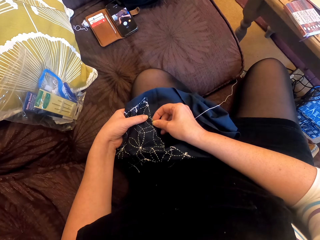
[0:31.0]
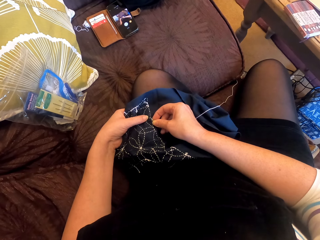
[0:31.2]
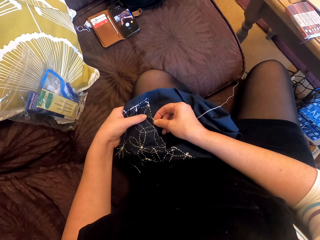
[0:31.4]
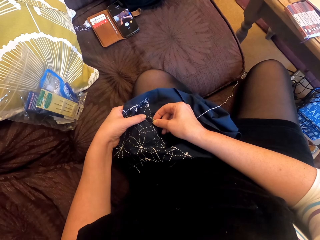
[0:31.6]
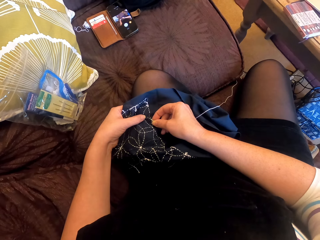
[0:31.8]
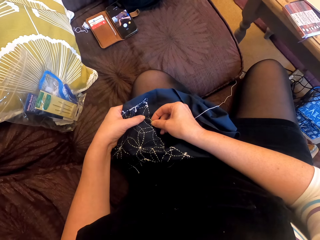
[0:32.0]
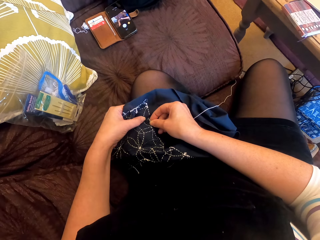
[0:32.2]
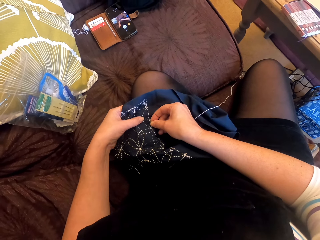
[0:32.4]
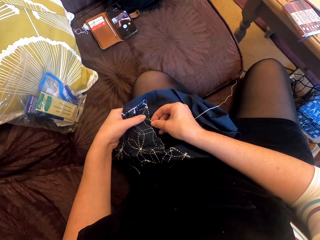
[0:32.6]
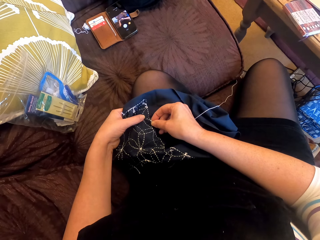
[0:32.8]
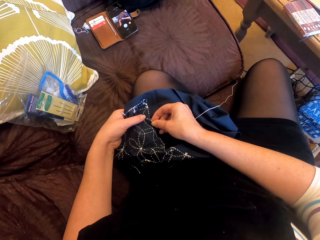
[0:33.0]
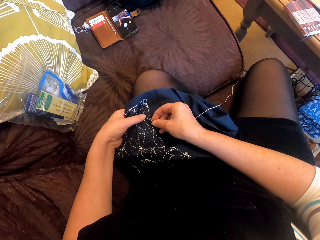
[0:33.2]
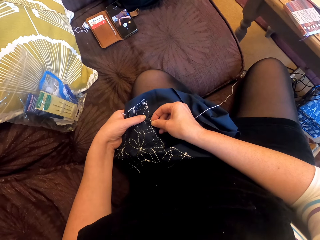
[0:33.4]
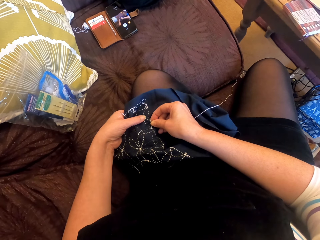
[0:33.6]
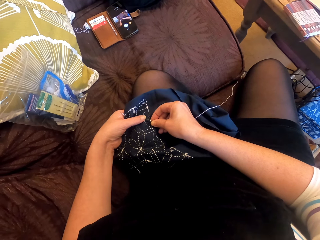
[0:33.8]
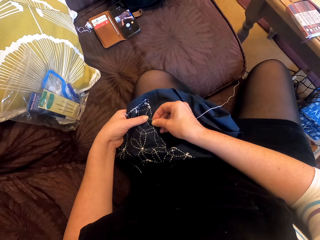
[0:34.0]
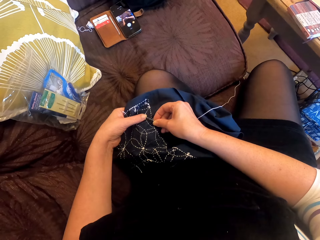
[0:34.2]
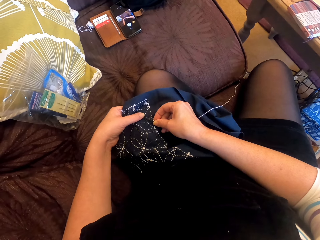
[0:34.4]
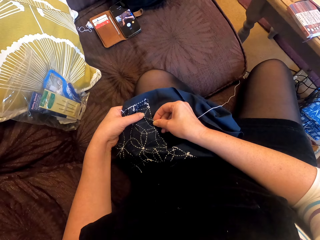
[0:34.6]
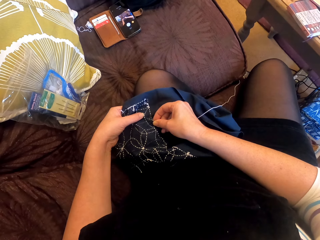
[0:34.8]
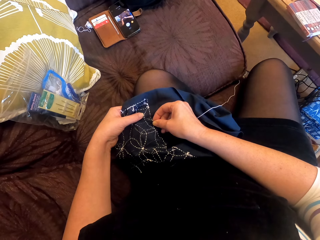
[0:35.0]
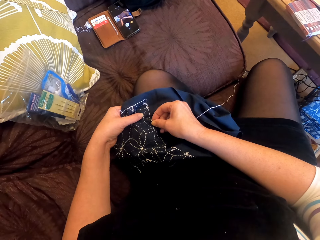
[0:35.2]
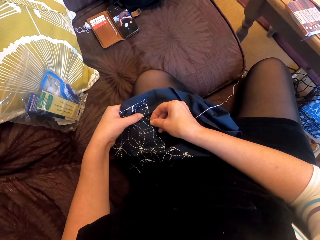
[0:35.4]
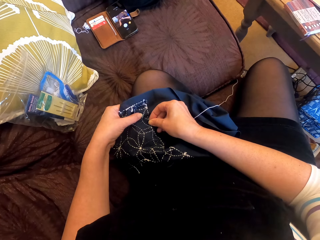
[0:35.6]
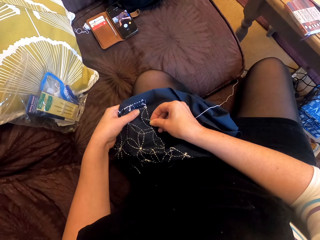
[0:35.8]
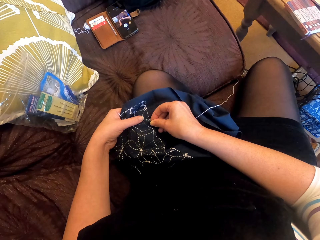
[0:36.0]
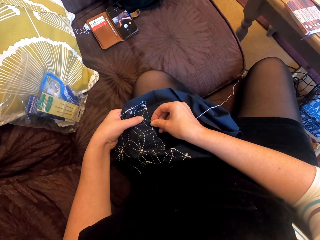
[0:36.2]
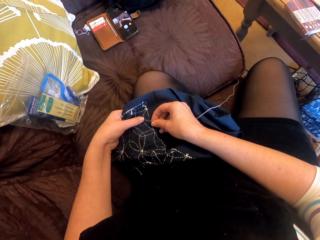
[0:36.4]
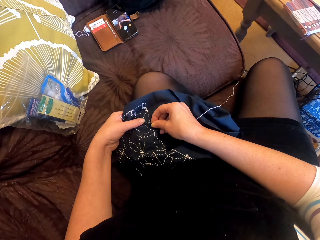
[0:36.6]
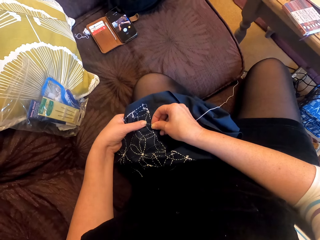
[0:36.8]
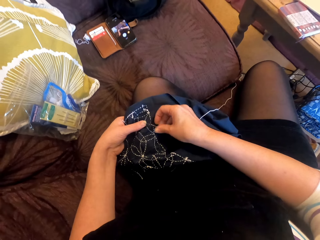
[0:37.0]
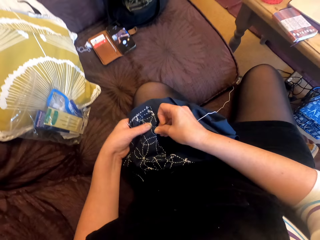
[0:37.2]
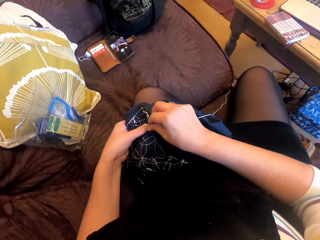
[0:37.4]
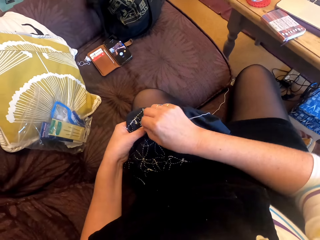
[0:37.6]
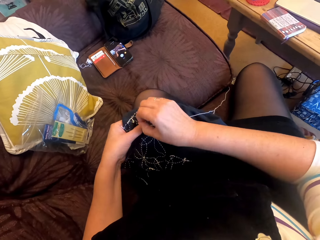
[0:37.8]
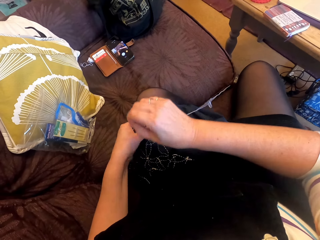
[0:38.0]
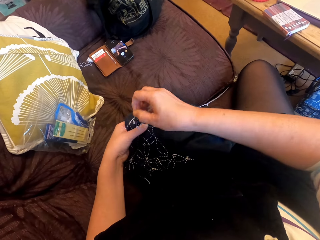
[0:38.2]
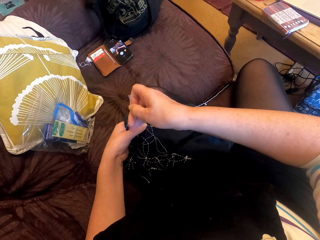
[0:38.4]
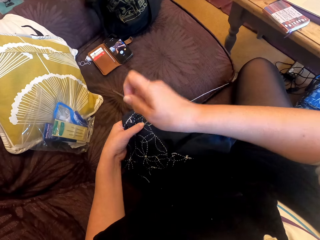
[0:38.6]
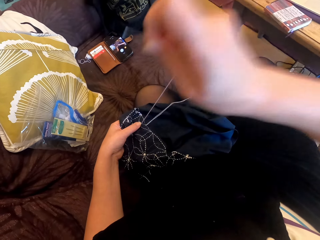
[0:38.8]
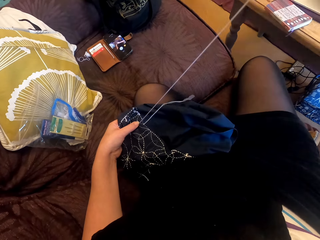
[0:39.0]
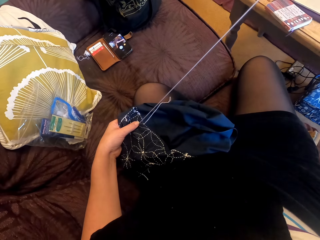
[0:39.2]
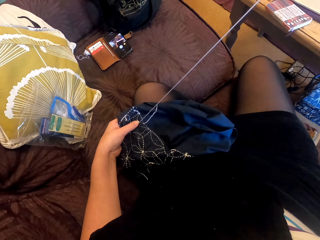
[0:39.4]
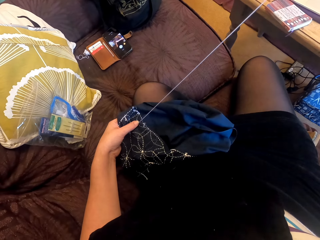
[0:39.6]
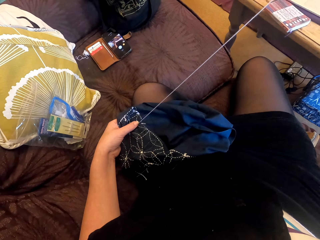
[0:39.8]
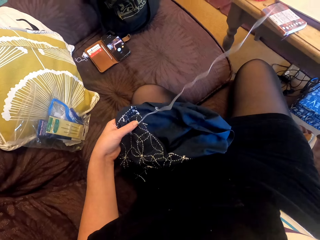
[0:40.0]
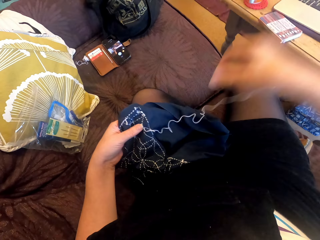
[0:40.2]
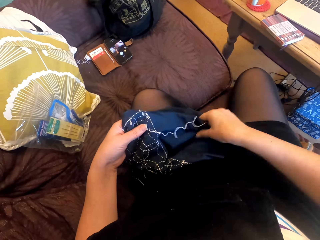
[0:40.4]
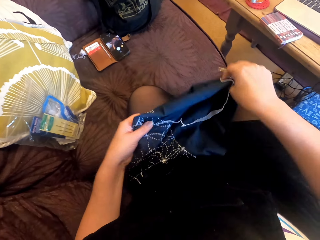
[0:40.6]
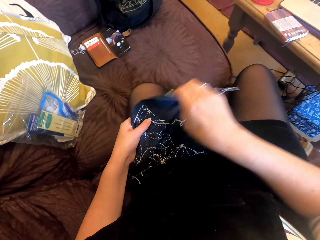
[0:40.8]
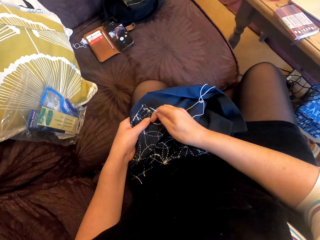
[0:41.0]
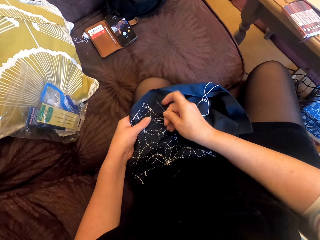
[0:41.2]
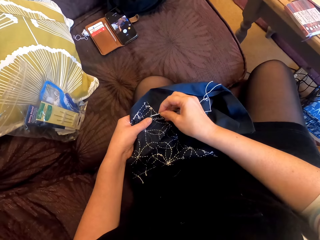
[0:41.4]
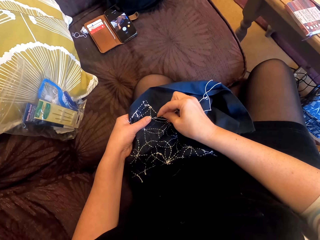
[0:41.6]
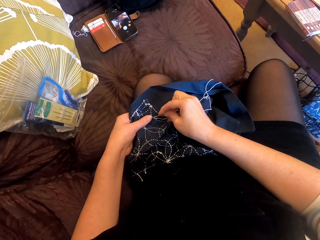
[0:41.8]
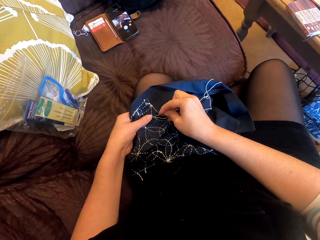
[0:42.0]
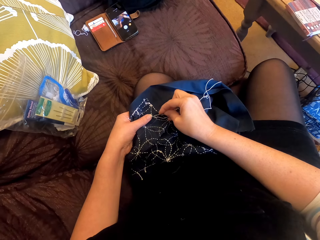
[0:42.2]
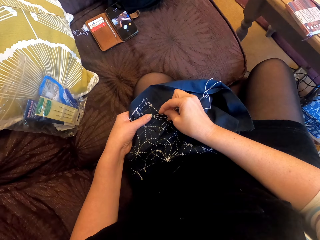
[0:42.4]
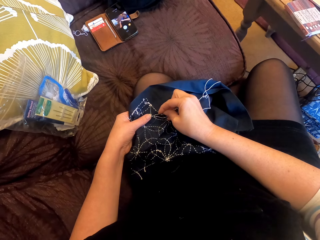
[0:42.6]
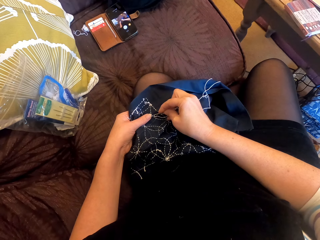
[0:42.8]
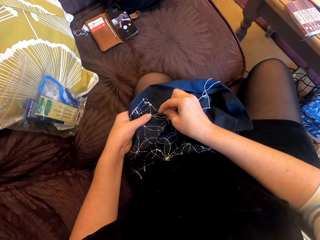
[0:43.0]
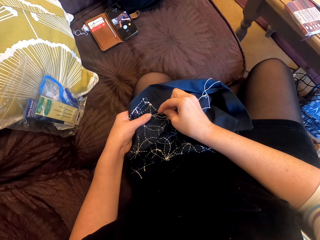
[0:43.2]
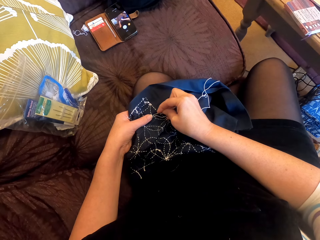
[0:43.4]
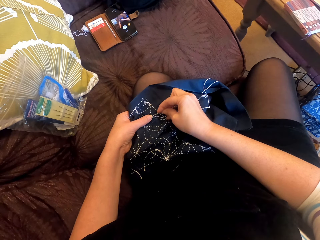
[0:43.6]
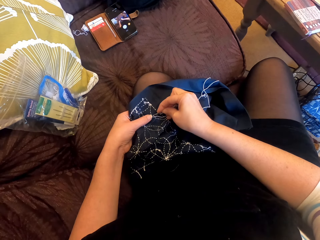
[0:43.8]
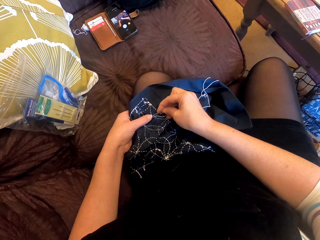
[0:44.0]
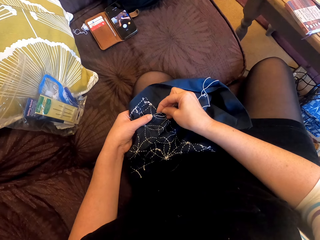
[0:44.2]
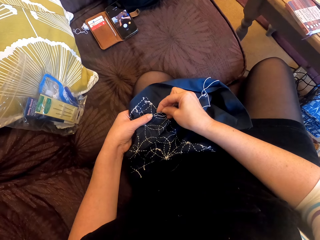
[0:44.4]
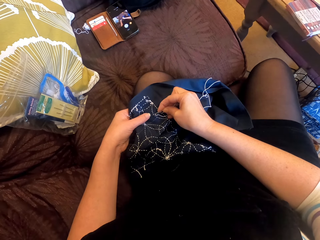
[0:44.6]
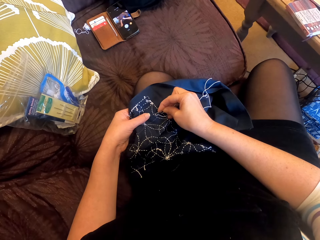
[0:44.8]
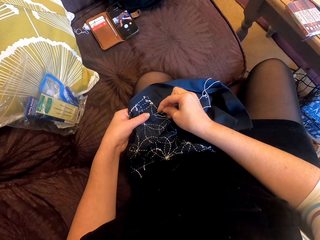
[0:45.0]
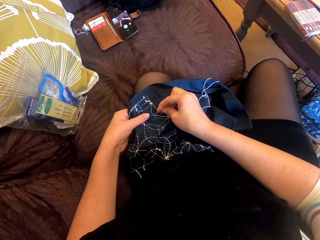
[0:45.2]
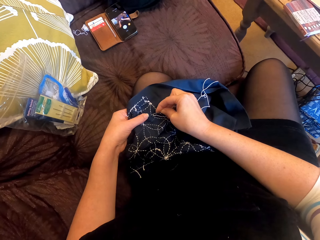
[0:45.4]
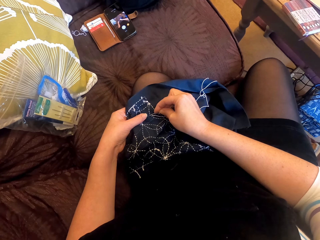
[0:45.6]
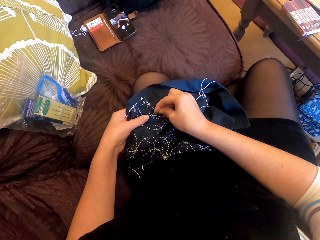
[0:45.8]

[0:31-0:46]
The camera wearer pulls a thread. They straighten a cloth. They touch the cloth. They sew the cloth.

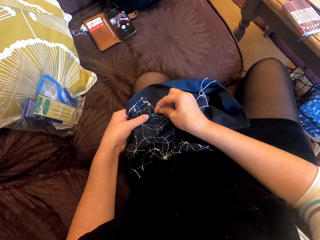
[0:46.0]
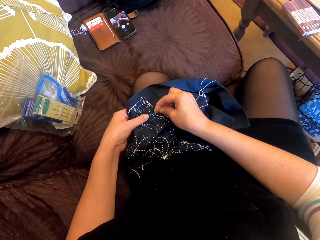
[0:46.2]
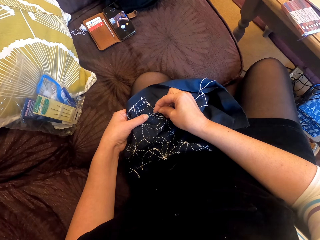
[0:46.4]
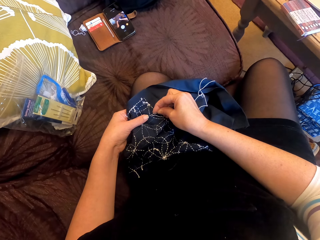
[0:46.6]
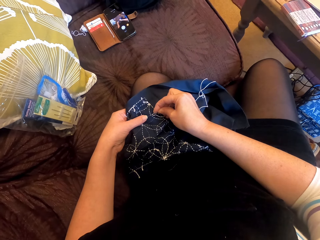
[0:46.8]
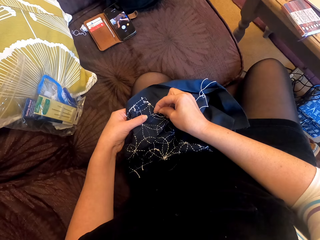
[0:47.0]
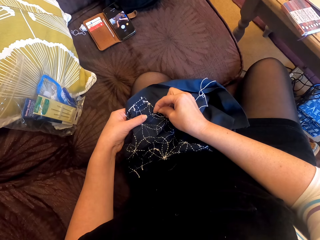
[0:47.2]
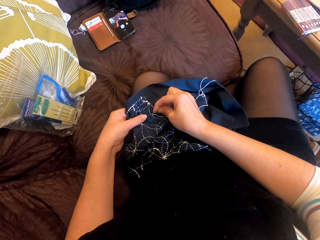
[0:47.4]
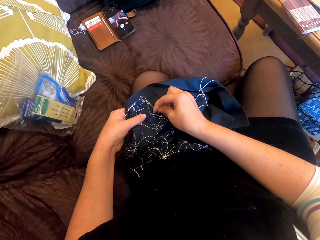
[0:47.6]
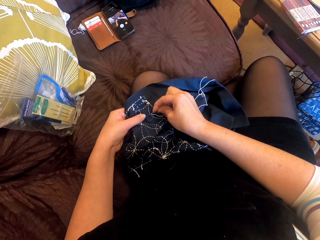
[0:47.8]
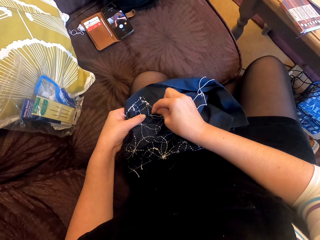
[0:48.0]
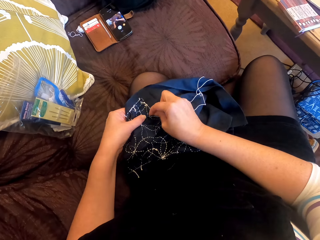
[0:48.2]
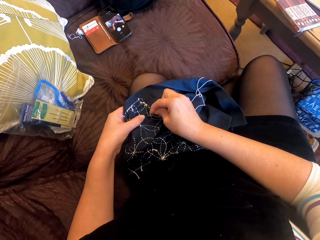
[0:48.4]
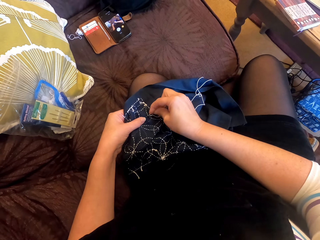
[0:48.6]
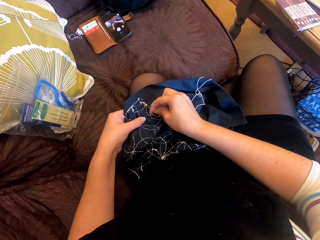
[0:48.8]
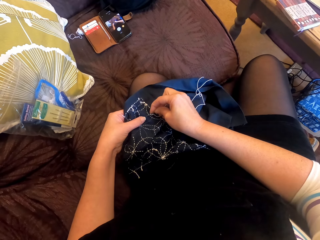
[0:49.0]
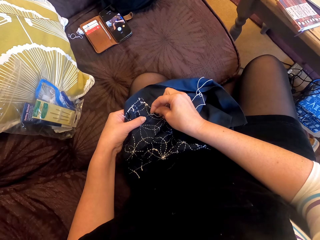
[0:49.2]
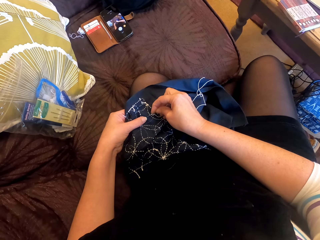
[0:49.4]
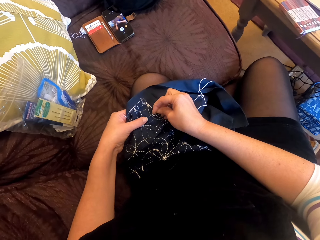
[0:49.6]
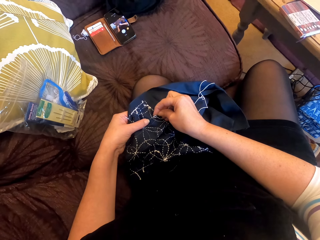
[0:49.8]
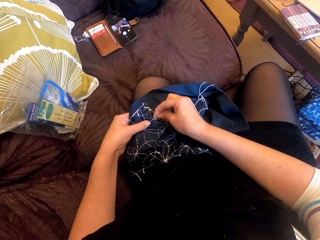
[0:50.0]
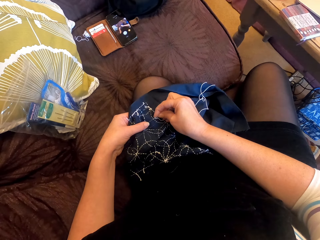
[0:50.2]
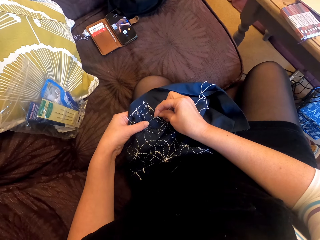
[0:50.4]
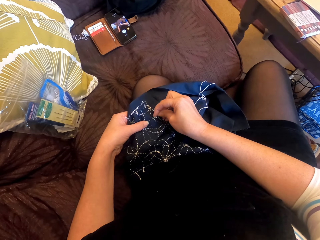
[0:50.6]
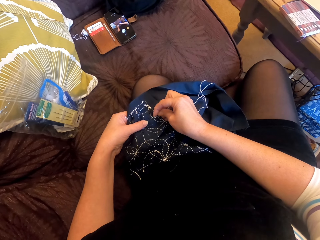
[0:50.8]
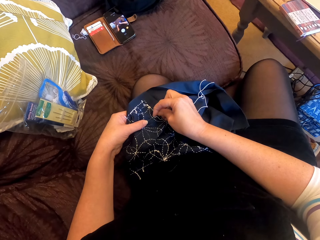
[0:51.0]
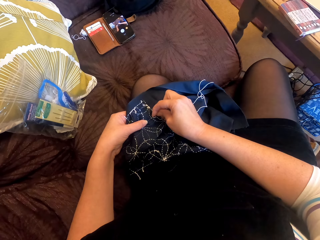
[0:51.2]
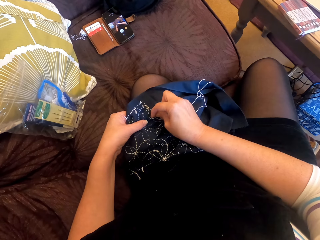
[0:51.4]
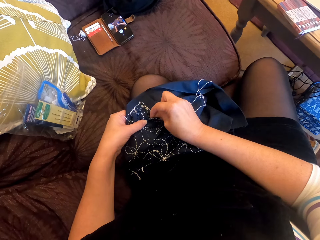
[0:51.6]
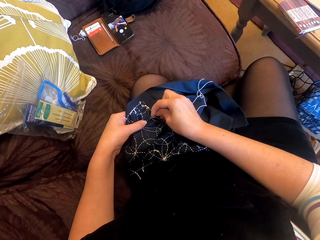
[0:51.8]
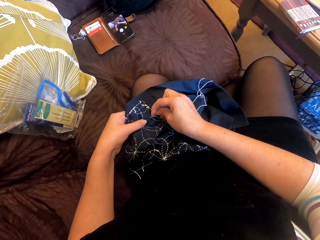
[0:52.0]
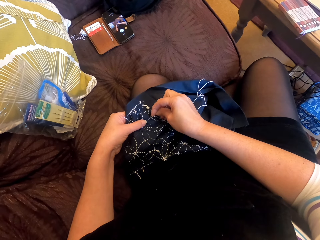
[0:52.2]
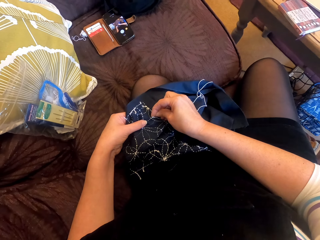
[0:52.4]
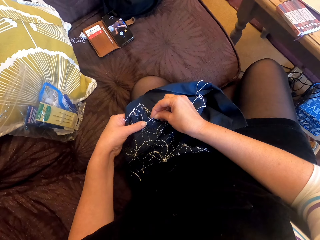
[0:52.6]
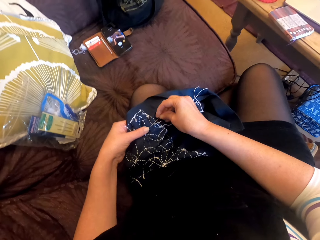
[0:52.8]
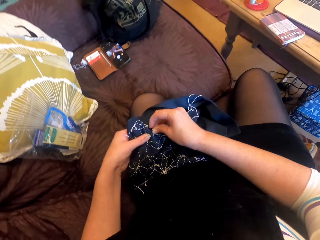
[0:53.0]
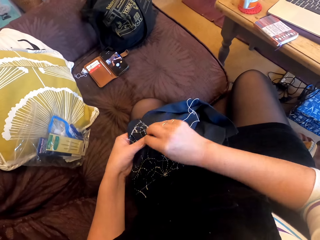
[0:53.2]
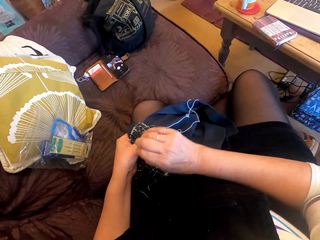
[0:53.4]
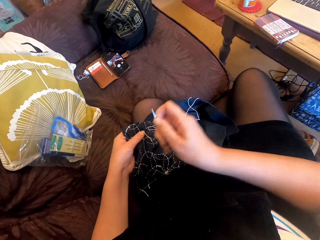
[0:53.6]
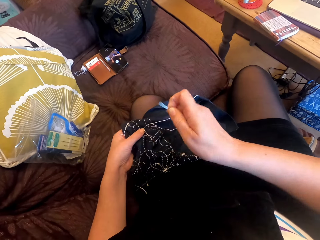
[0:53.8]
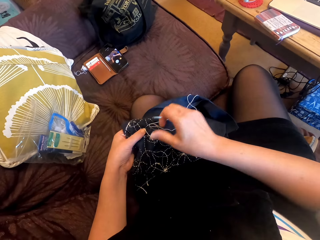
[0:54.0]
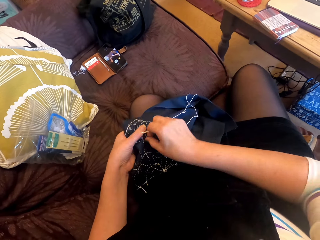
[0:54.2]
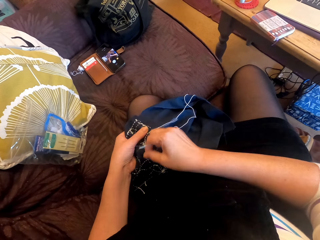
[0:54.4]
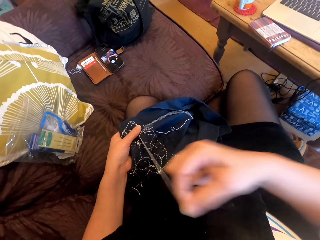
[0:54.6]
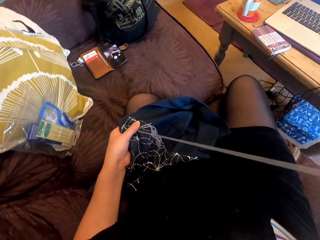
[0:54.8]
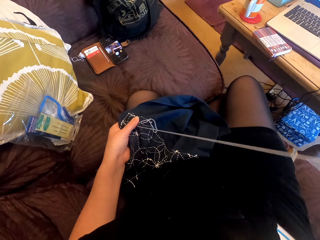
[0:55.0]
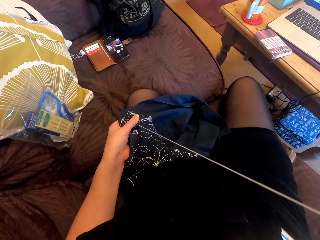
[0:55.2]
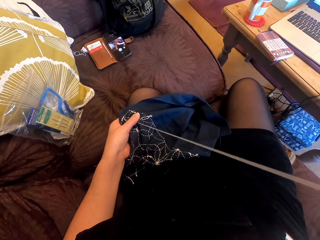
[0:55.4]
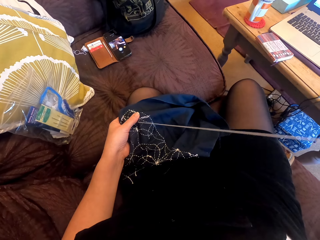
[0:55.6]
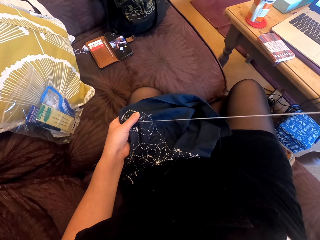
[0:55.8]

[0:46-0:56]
The camera wearer pulls a thread.
